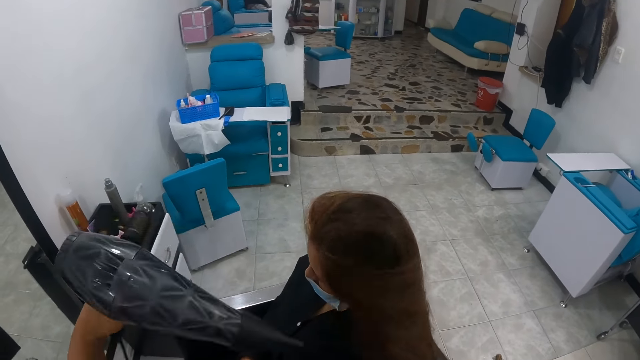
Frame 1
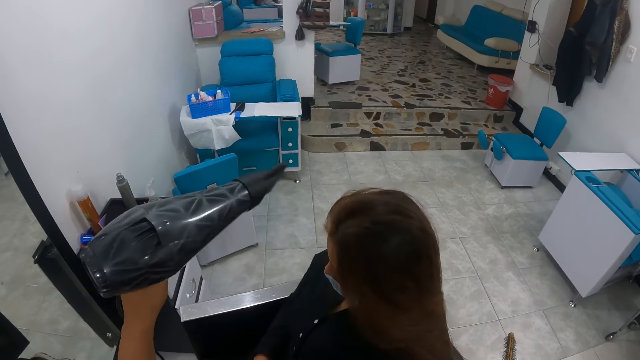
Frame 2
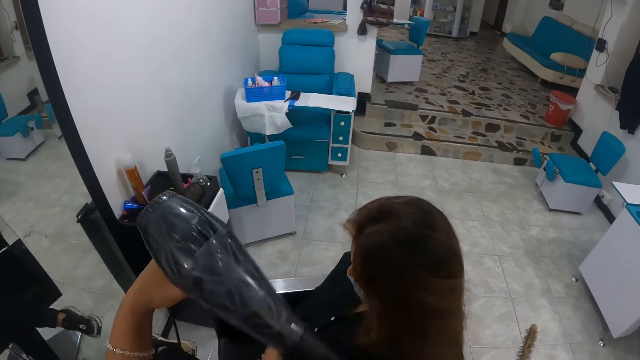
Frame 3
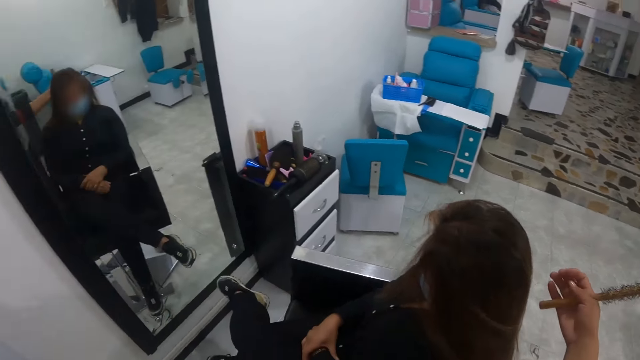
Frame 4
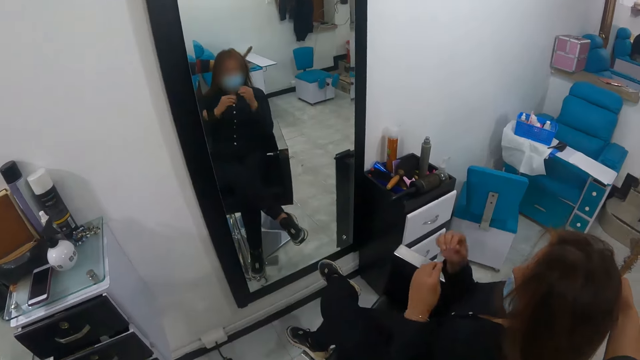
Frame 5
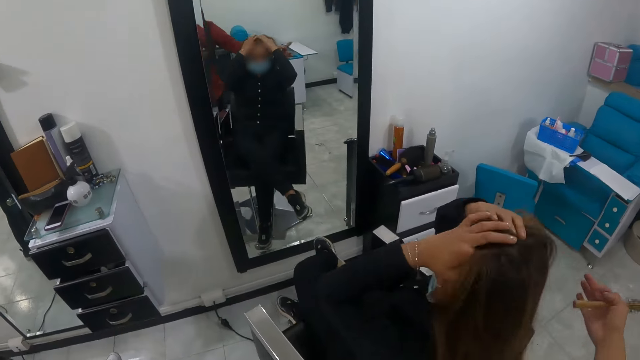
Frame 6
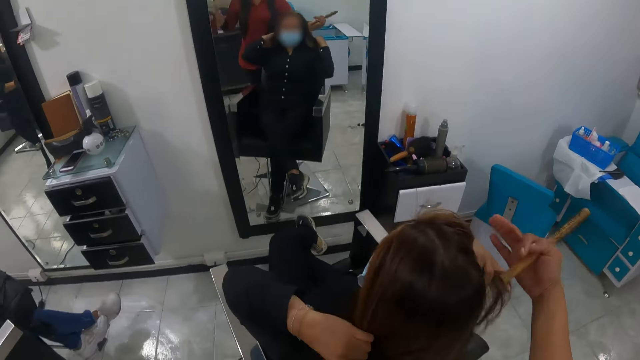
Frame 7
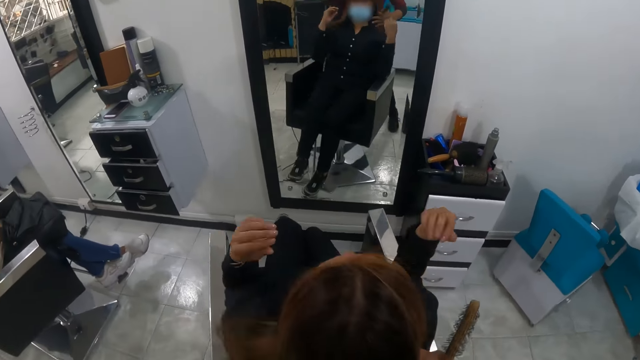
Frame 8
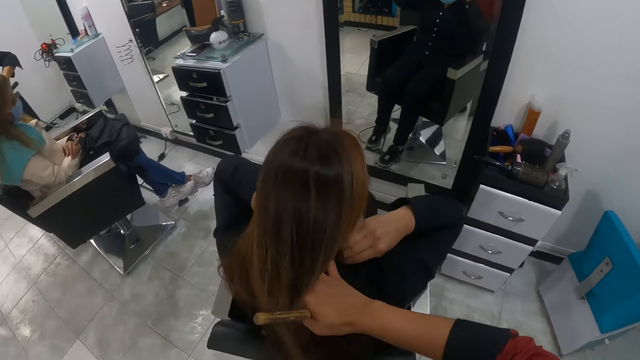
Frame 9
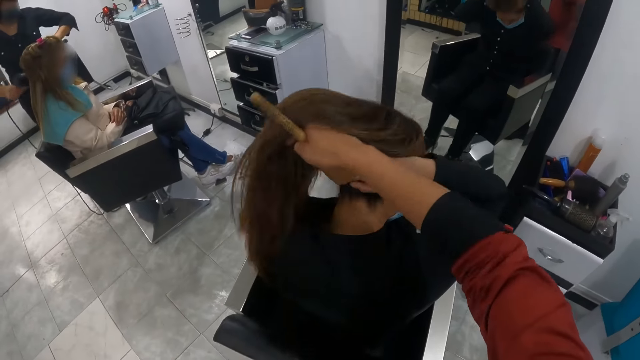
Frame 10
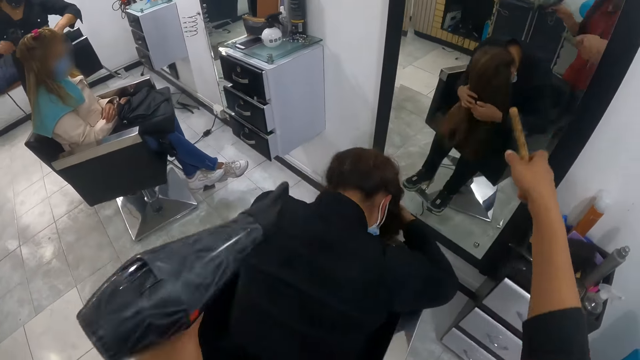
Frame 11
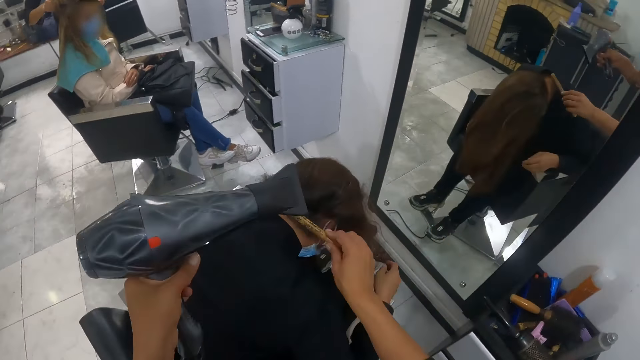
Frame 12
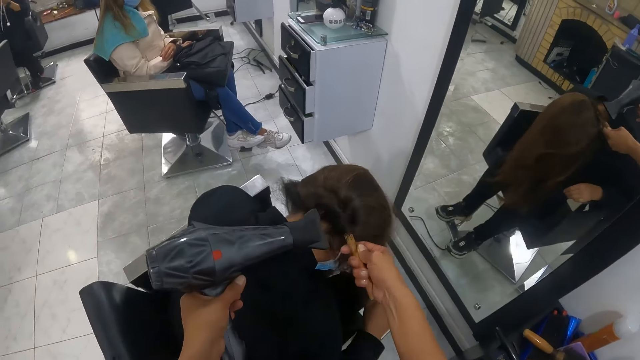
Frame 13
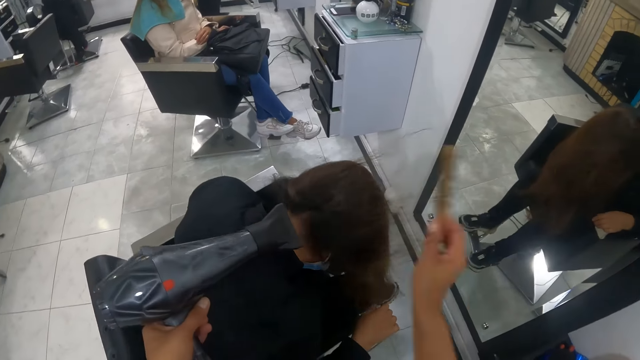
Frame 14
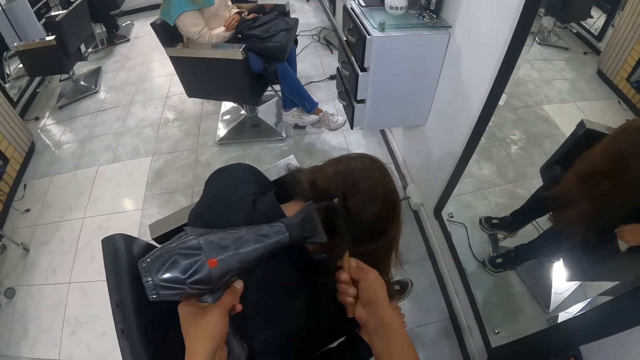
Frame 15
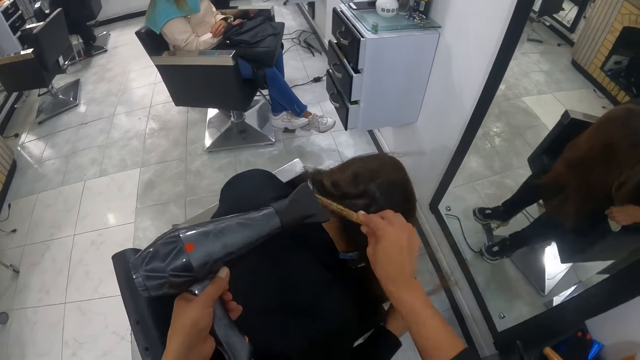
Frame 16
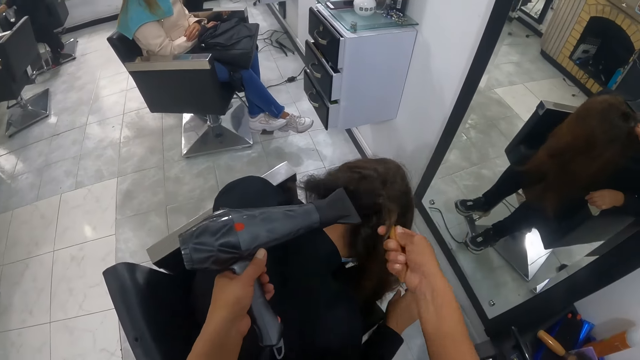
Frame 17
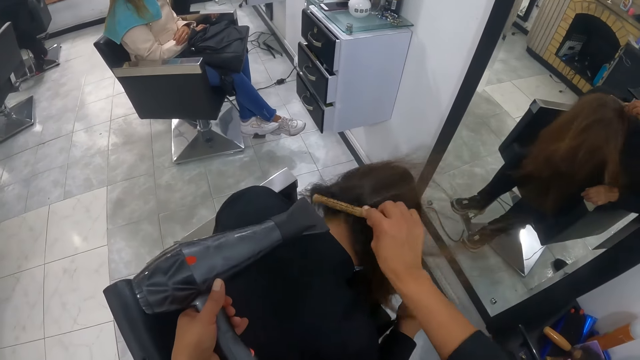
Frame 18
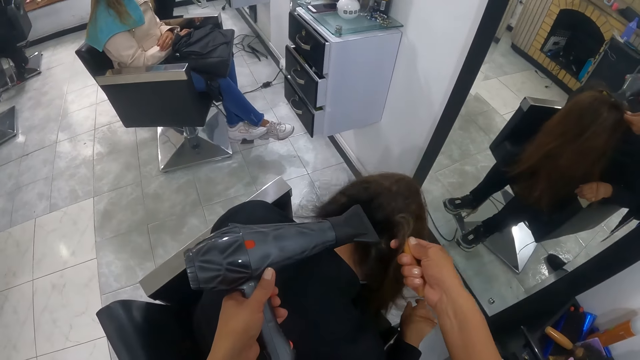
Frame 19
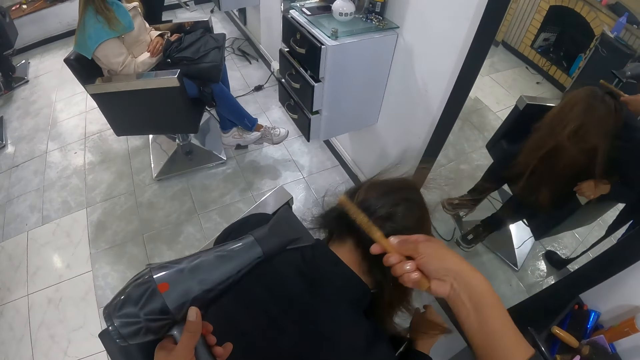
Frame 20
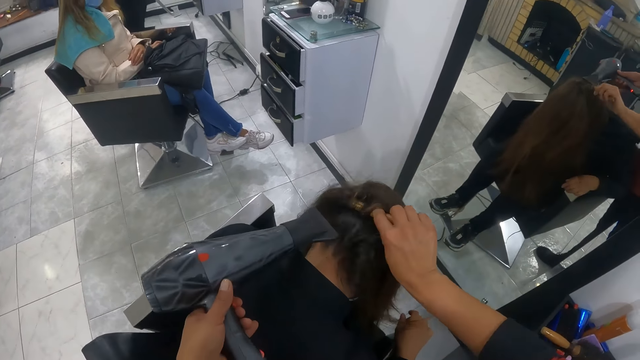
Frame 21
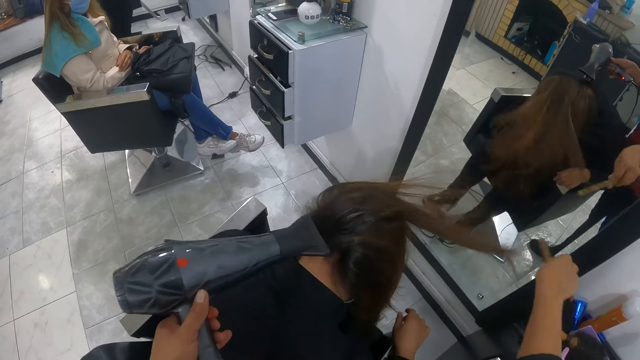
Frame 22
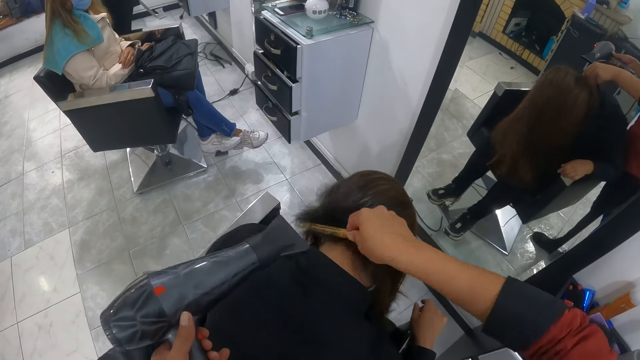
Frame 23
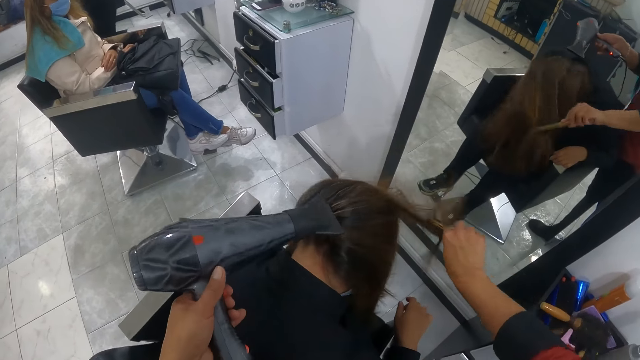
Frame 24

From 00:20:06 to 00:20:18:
The woman packs her hair with both hands. The camera wearer packs the woman's hair with her right hand. Another woman dries the hair of a third woman with a hand dryer in her right hand. The camera wearer dries the hair of the first woman with the hand dryer in her left hand. She rolls the hair of the first woman with the blow out brush in her right hand.

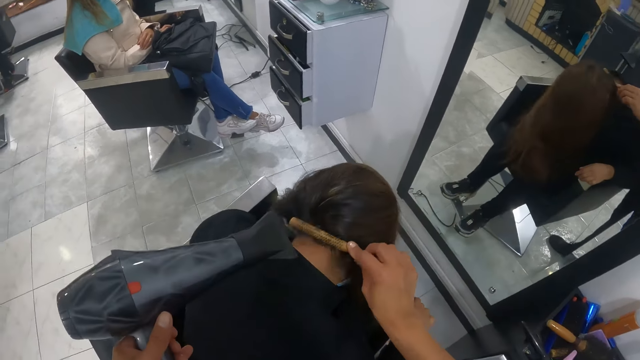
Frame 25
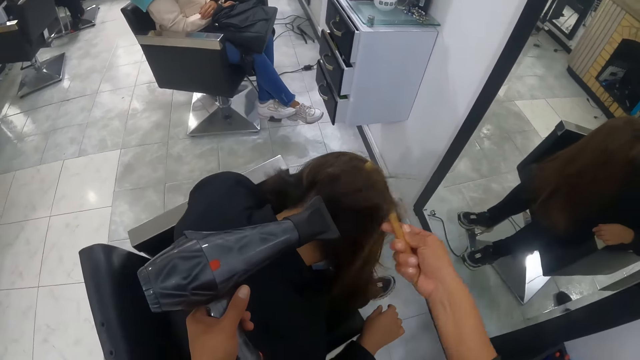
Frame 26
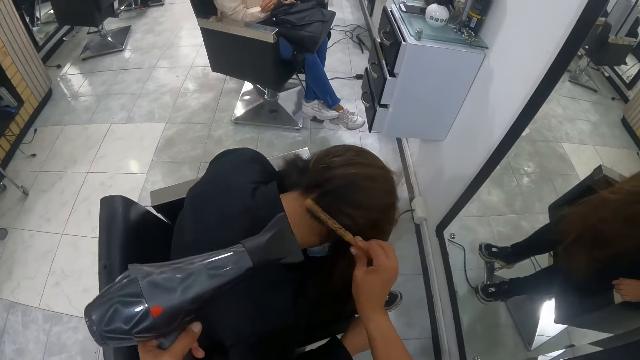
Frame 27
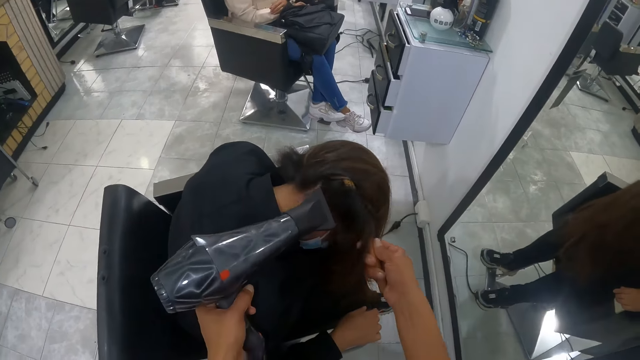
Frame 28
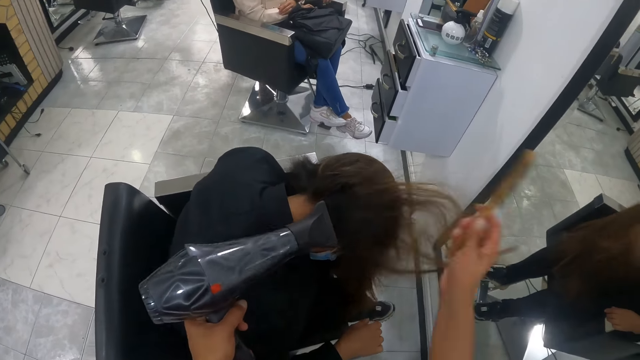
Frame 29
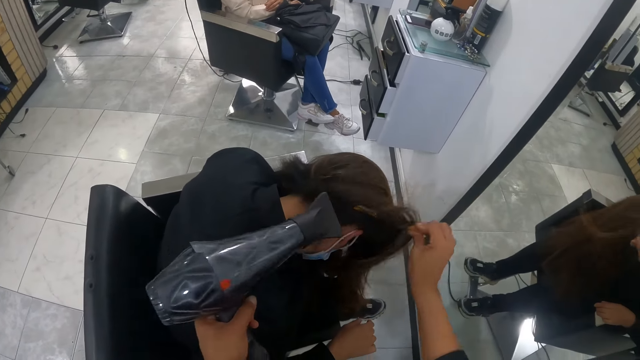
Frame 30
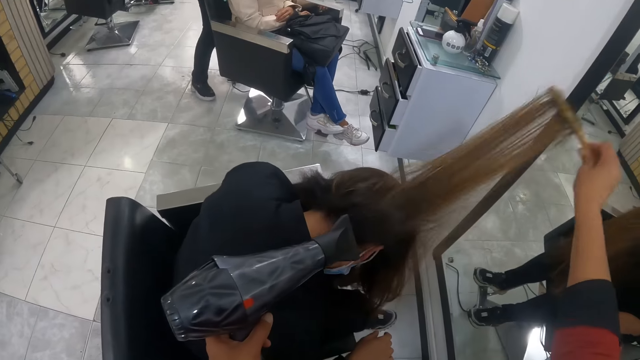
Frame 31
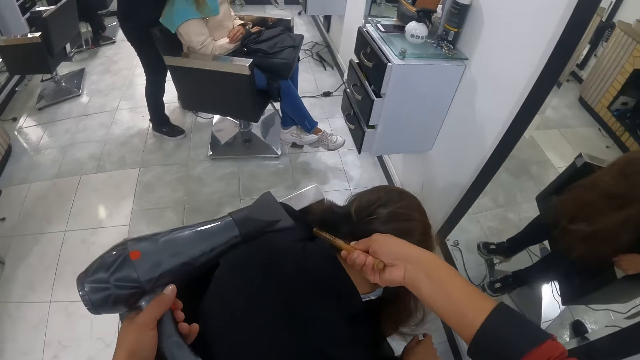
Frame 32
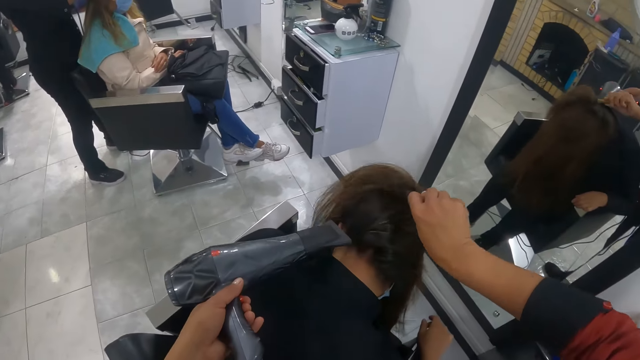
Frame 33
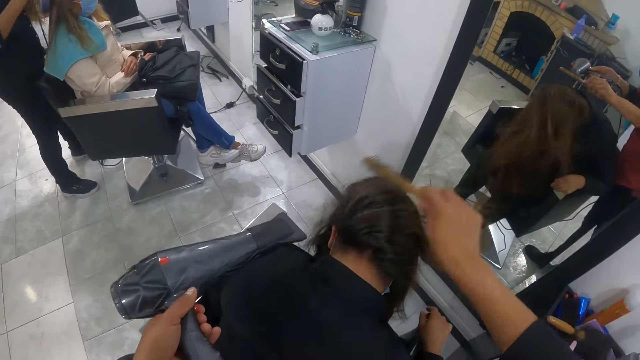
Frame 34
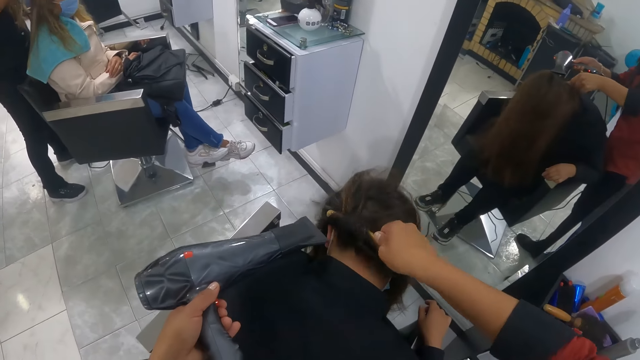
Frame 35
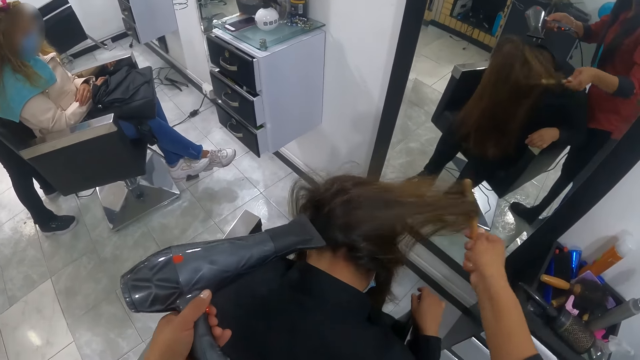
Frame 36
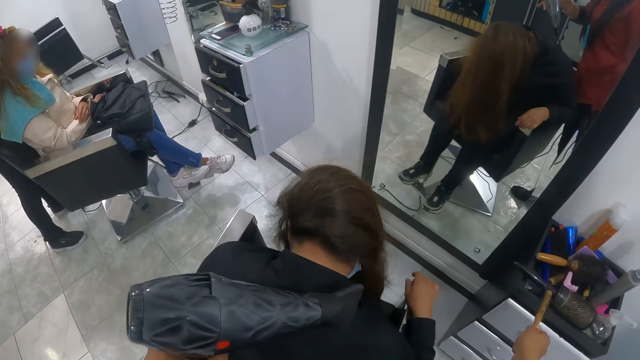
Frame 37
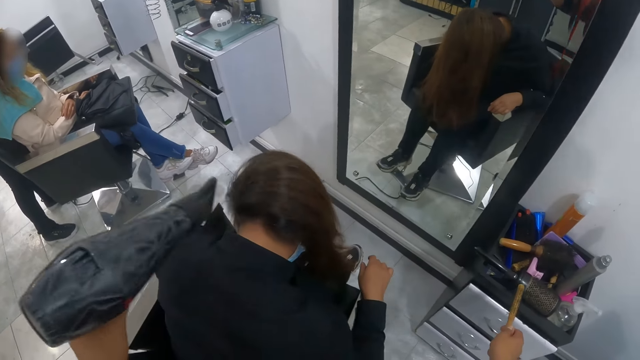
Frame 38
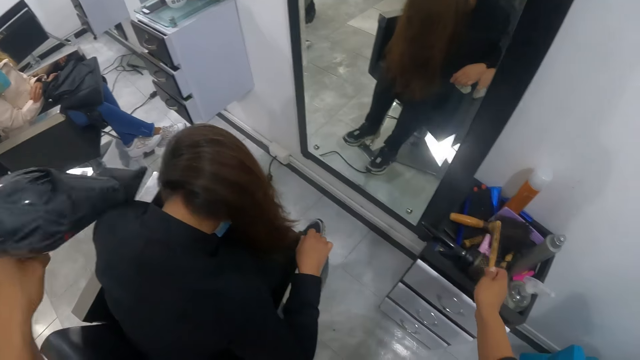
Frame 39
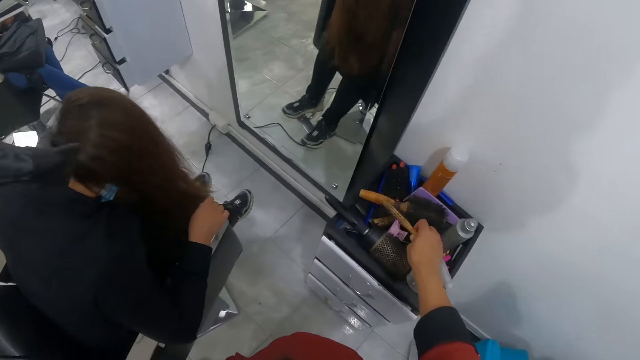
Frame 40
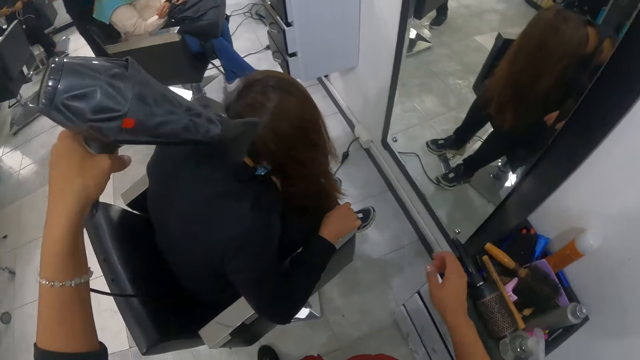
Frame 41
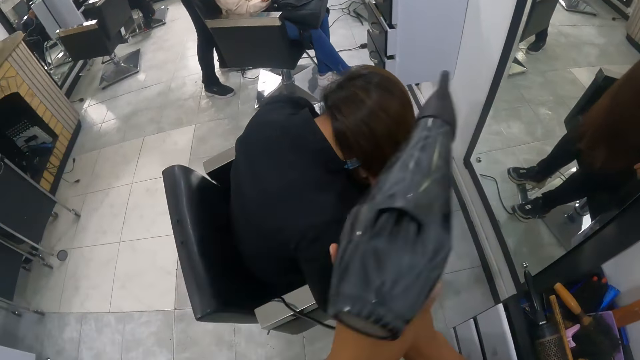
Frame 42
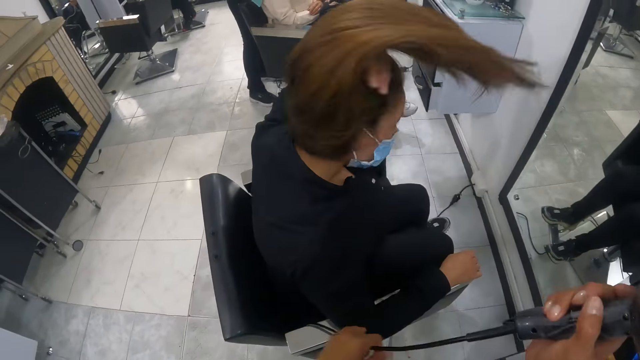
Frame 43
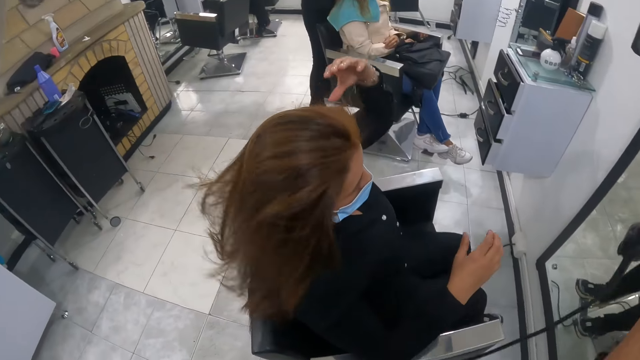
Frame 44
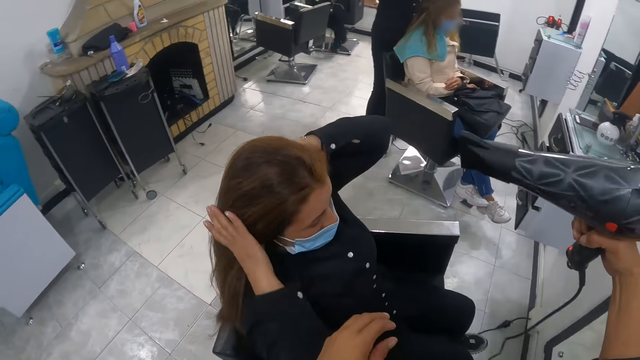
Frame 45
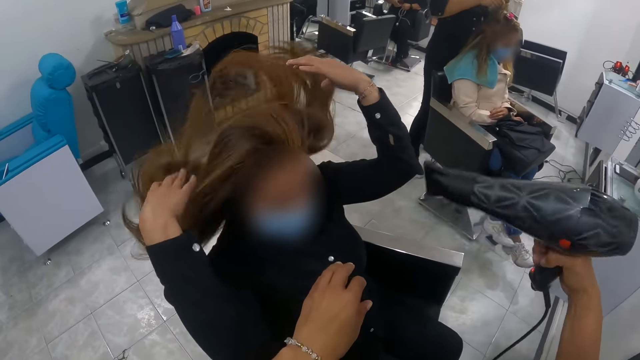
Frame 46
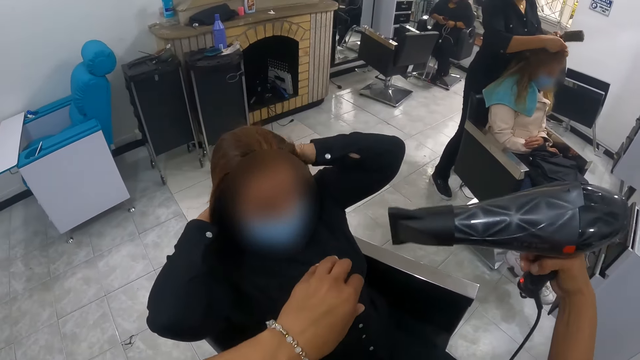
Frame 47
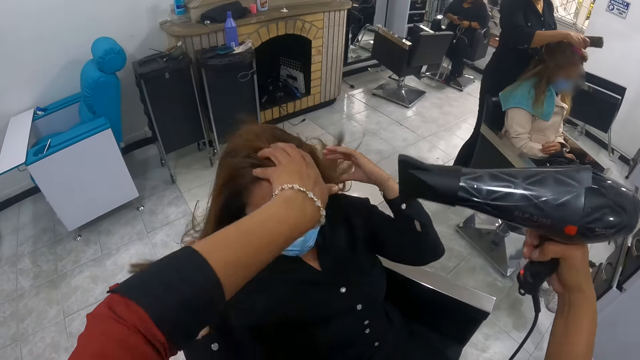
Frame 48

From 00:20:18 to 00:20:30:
A person touches another person's hair. The camera wearer straightens the hair of a woman with a blow dry and comb. She drops the blow out brush in the cabinet with her right hand. She passes the hand dryer from her left hand to her right hand. The woman flips her hair with her left hand and packs her hair with both hands. The camera wearer dries the hair of the woman with the hand dryer in her left hand. She waves the woman's hair with the blow dry. Another woman touches the hair of a third woman with both hands.
